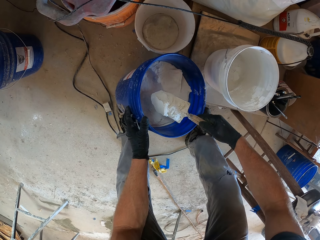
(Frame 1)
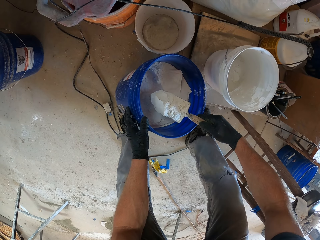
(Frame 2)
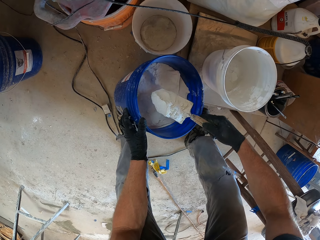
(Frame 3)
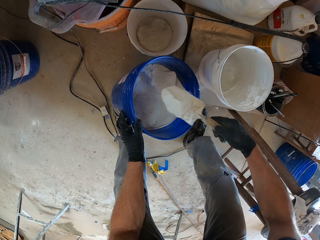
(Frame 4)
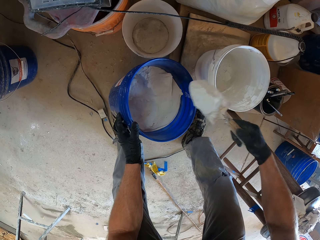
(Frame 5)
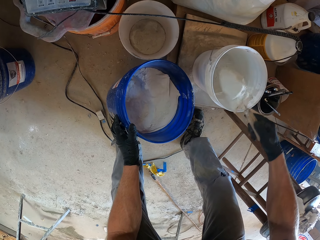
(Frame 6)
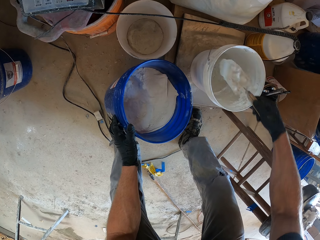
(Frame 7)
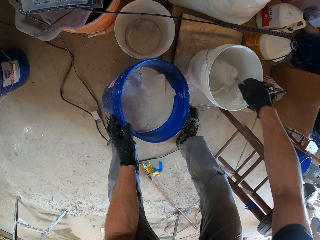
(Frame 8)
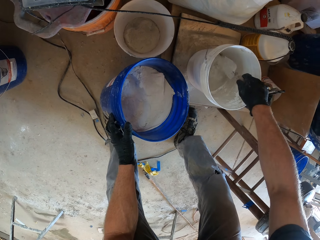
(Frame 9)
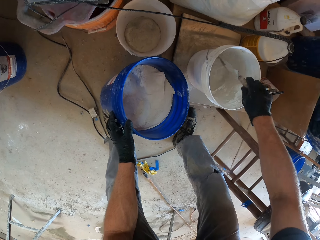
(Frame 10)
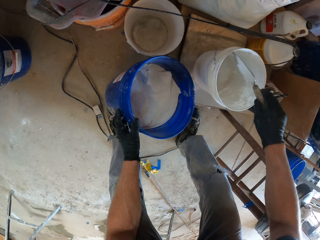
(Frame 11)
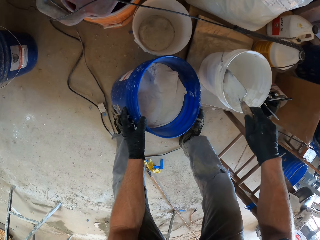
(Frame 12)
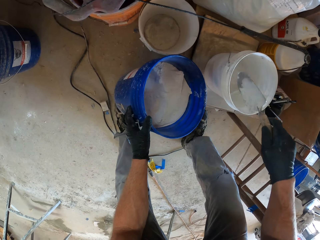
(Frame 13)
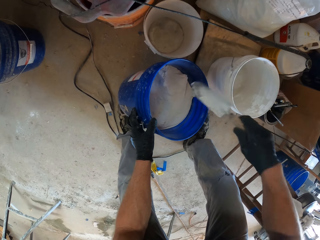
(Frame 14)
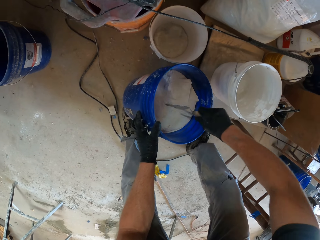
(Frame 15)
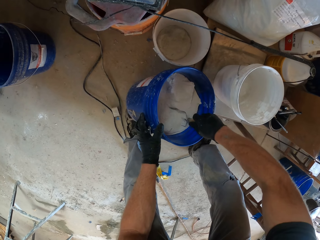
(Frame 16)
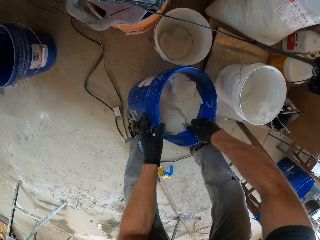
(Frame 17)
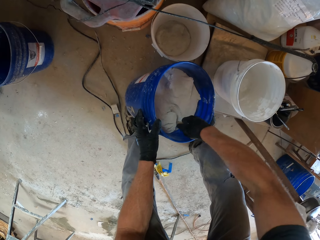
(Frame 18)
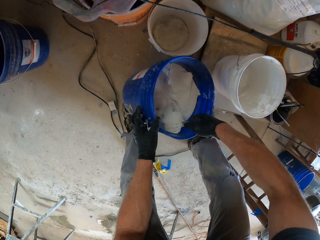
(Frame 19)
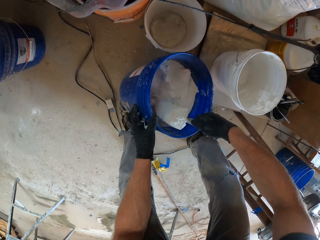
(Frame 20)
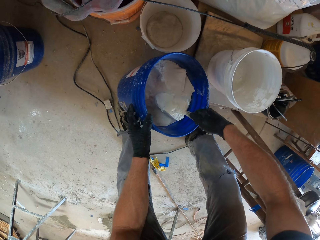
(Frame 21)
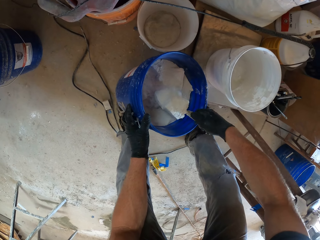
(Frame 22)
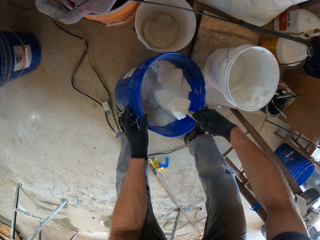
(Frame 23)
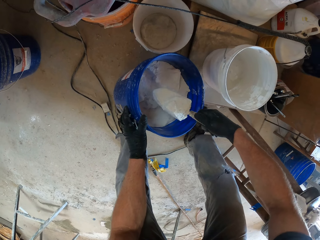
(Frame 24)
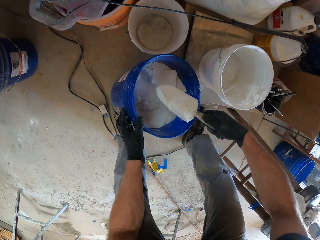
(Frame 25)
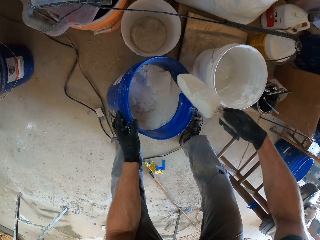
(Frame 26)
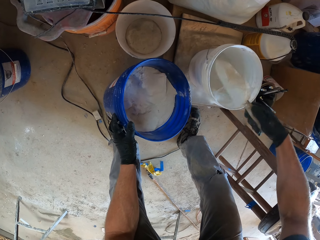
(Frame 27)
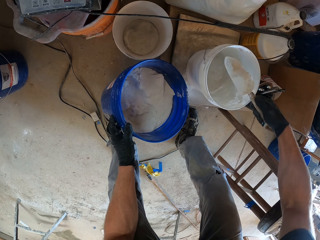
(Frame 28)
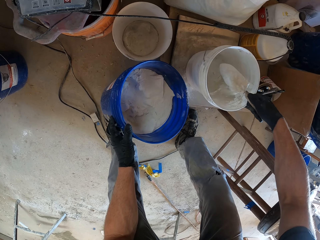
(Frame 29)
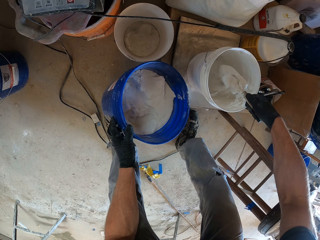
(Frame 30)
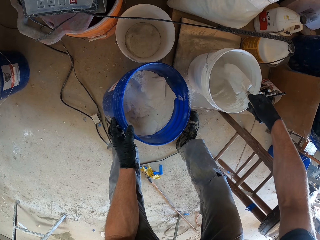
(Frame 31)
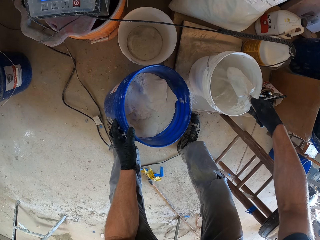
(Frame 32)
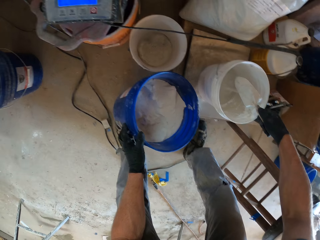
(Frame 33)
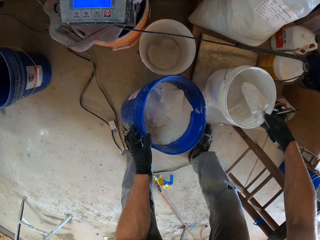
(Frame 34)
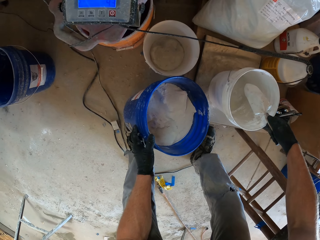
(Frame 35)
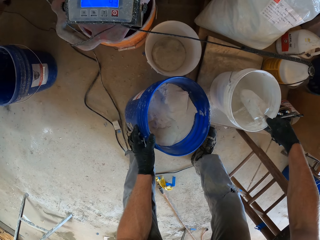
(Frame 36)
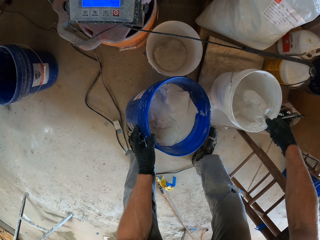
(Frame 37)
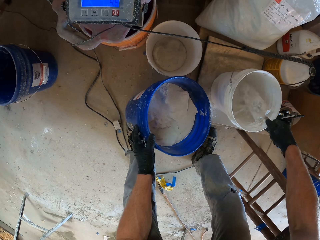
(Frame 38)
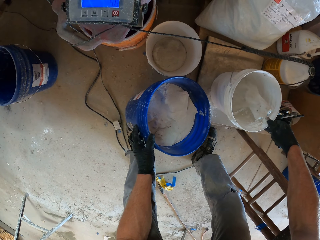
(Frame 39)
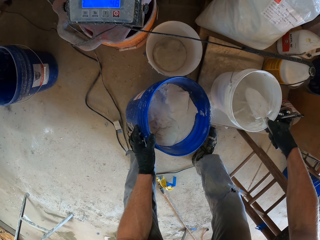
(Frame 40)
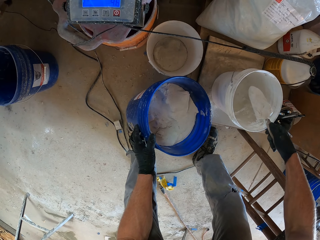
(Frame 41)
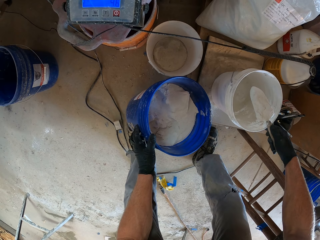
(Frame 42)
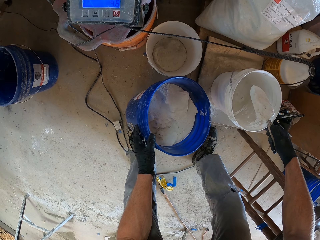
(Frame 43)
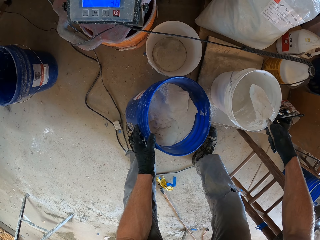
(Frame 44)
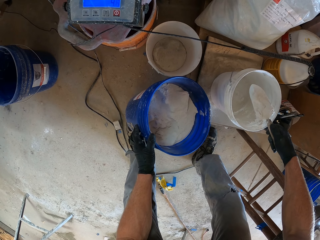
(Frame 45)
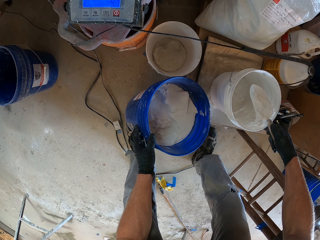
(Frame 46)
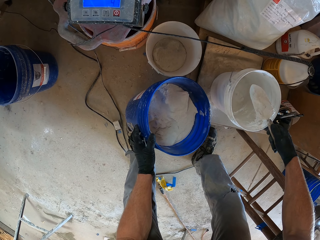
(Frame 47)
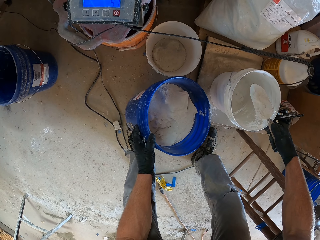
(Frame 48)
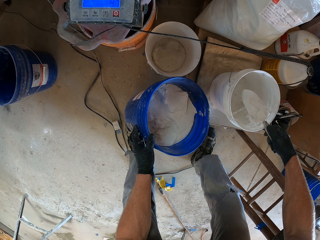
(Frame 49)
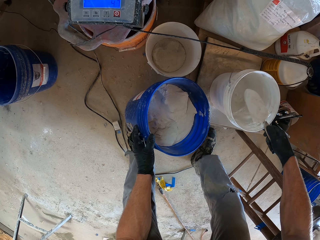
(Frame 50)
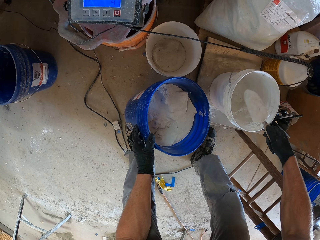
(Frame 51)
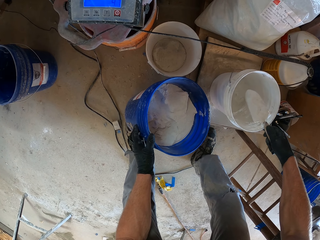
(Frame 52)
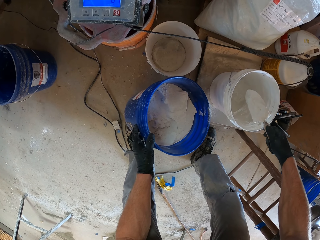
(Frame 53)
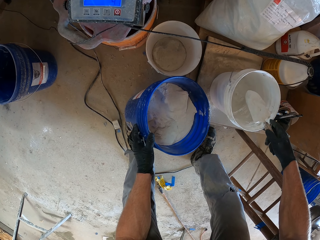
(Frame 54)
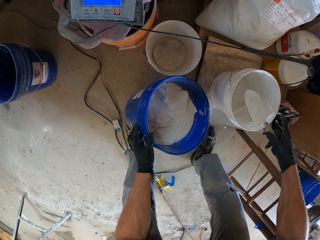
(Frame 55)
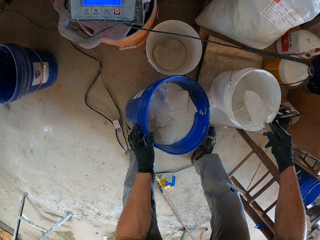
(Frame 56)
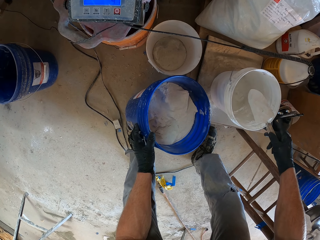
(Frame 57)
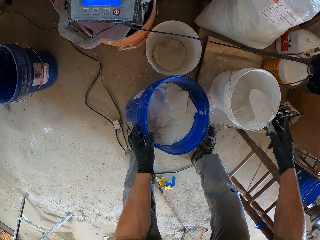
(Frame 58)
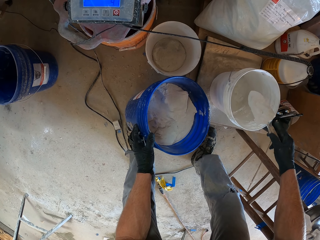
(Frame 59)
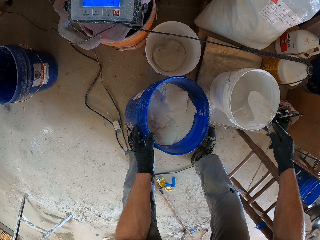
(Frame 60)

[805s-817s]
The camera wearer pours the chalk paint in the bucket. They scoop the chalk paint with the scooper. They pour the chalk paint in the bucket.

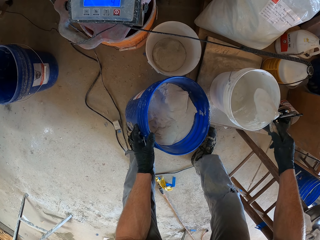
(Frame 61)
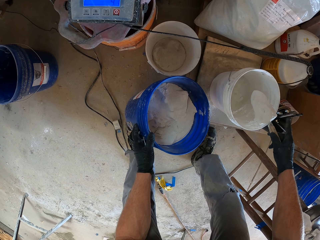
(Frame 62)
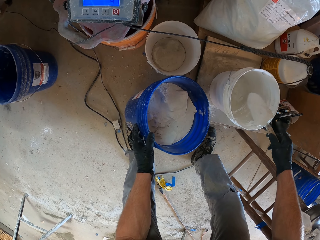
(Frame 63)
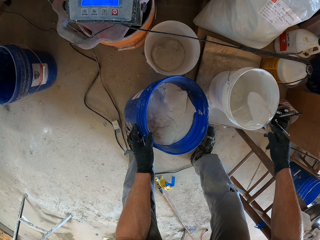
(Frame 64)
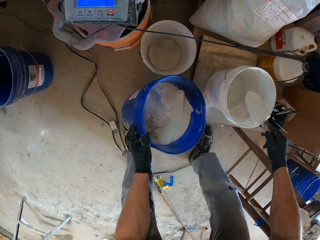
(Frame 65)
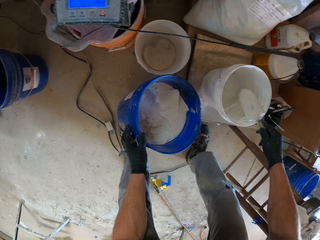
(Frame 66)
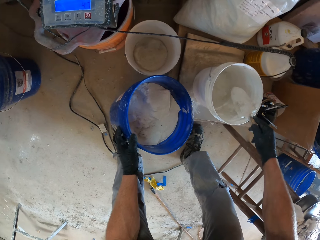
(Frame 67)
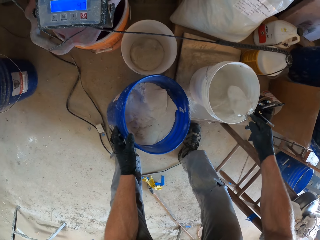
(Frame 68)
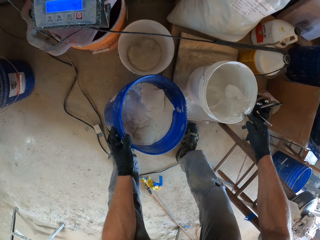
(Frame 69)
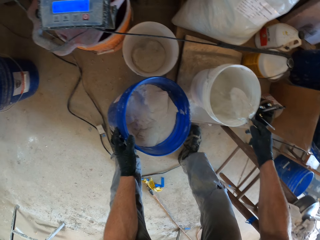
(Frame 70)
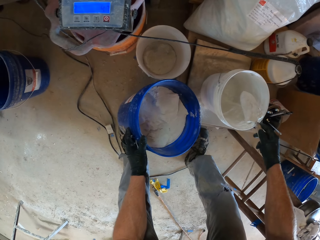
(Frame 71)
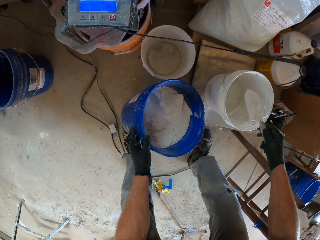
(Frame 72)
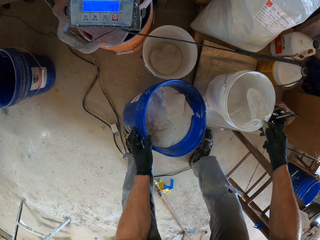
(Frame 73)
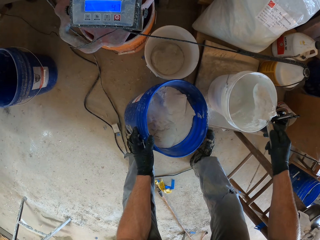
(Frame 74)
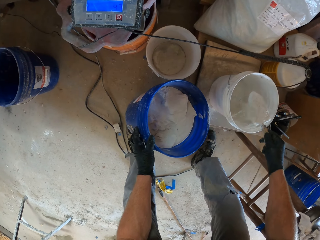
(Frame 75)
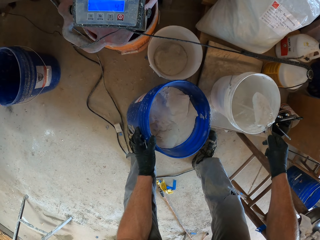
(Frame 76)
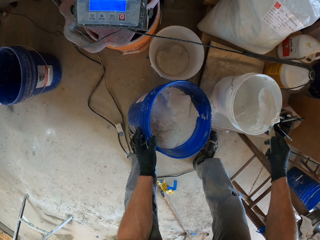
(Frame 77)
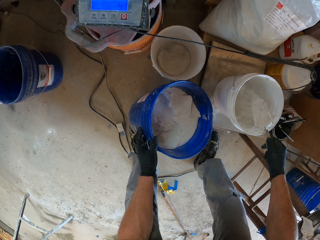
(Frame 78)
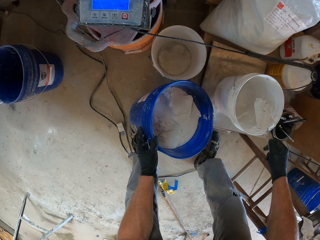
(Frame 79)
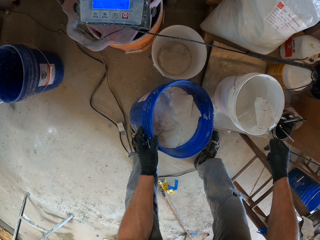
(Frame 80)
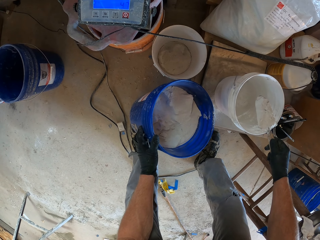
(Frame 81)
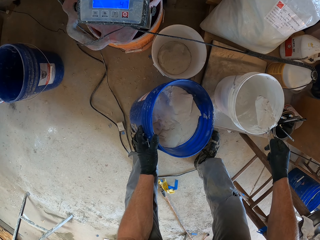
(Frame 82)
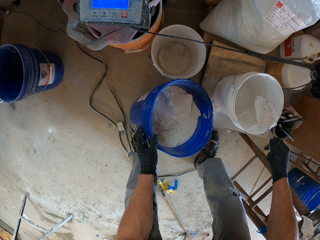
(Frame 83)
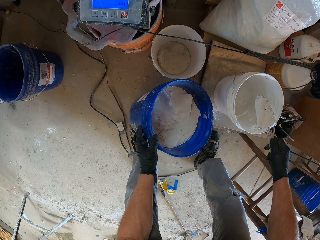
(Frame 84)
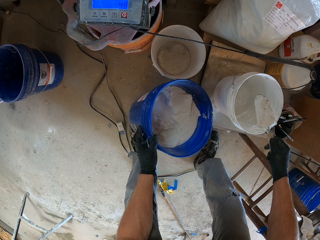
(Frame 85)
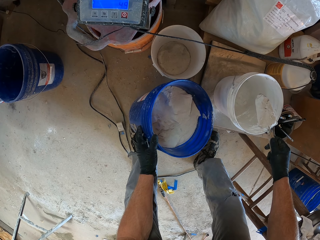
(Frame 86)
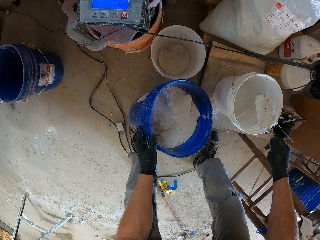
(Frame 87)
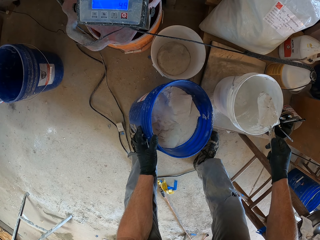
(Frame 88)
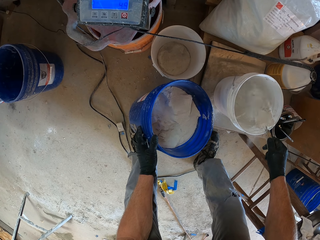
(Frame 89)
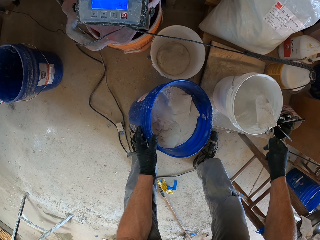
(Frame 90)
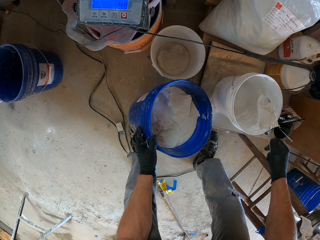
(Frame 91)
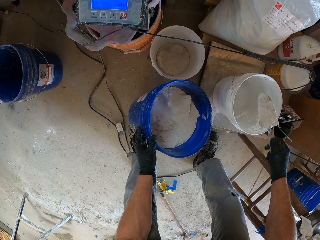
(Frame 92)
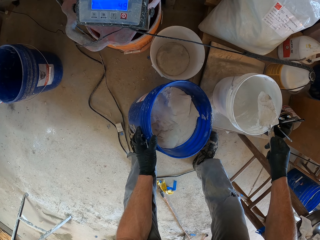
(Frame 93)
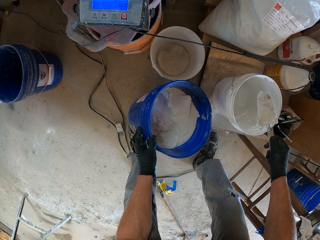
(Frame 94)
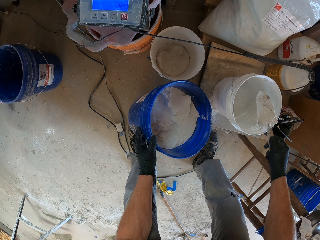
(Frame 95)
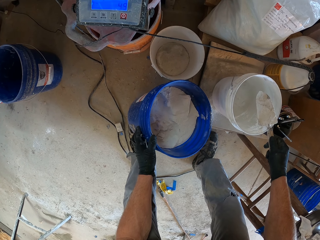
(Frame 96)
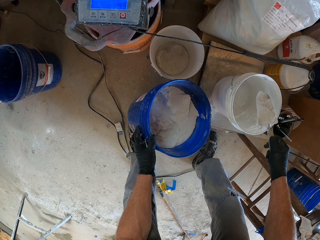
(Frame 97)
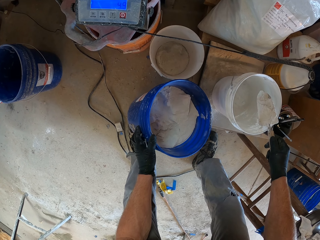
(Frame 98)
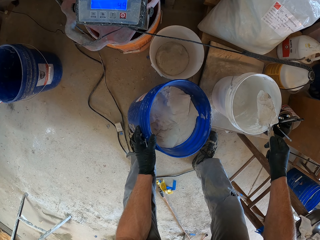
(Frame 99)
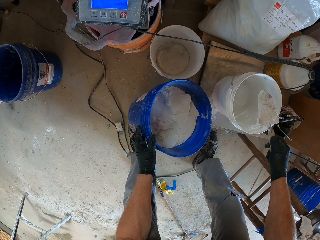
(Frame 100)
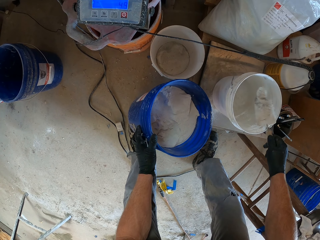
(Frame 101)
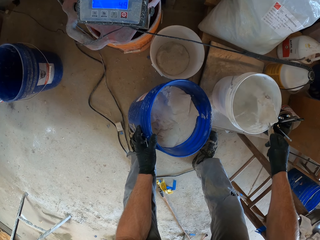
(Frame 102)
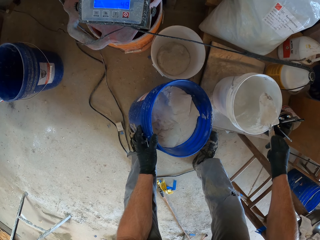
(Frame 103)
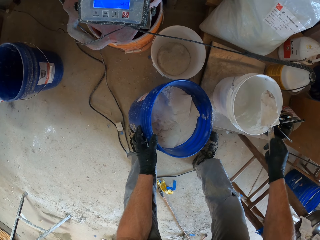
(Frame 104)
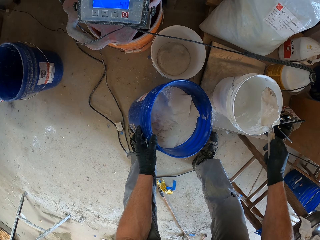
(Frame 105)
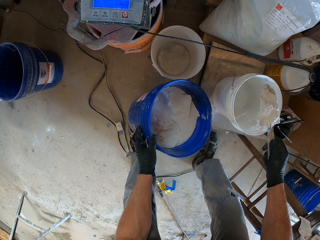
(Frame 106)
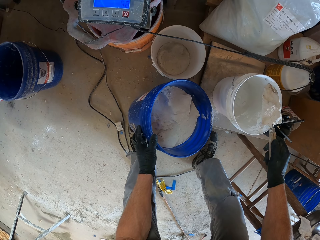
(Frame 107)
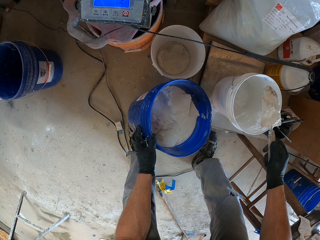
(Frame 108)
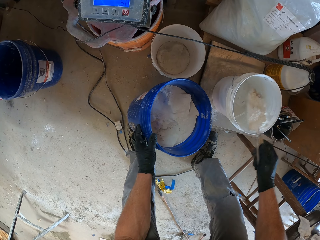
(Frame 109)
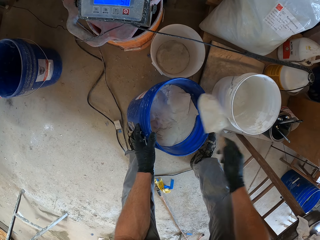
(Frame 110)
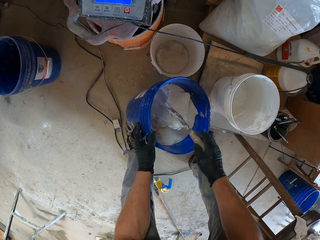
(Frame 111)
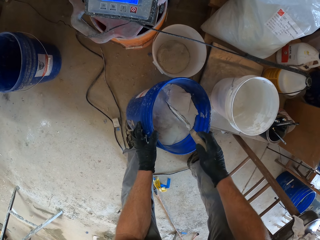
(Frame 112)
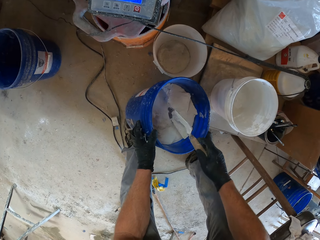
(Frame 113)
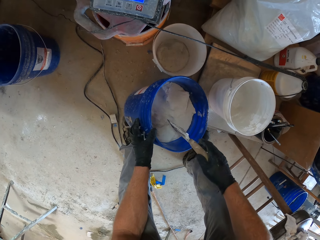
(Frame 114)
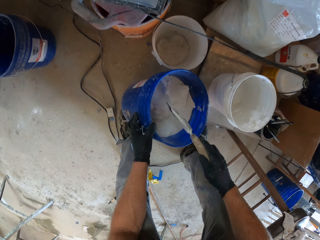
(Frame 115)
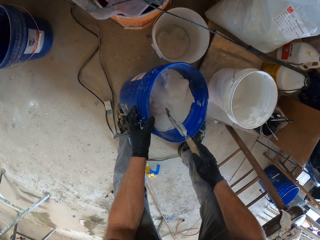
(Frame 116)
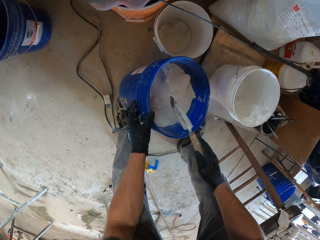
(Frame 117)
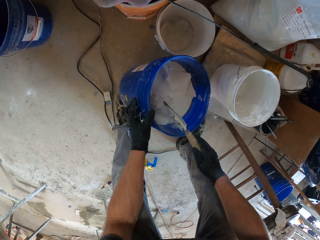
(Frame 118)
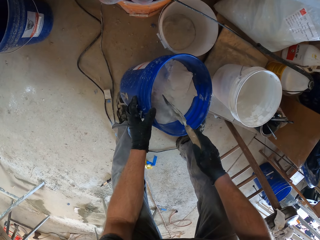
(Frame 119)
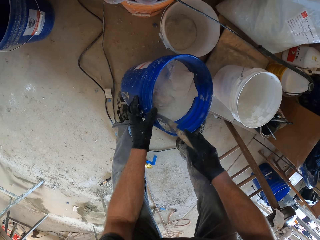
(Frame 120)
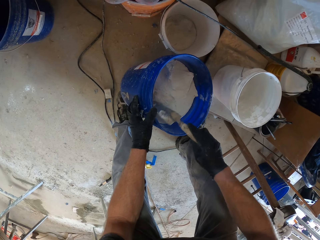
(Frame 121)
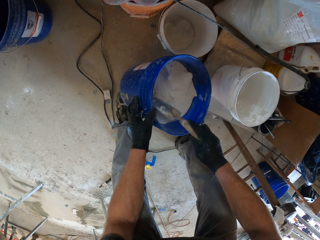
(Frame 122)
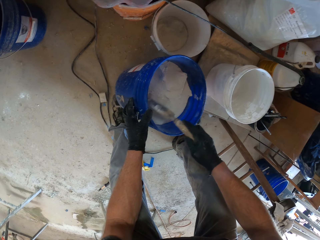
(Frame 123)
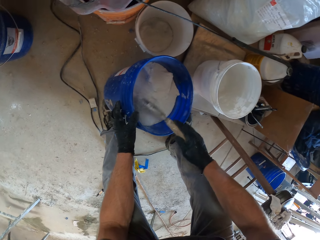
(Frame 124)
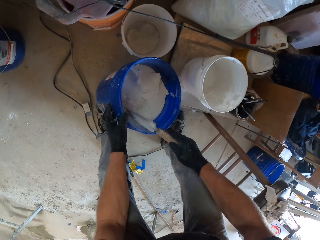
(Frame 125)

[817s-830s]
The camera wearer pours the remaining white cement on the hand trowel back into the blue bucket. They hit the hand trowel on the blue bucket.
